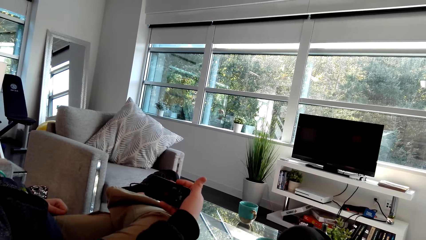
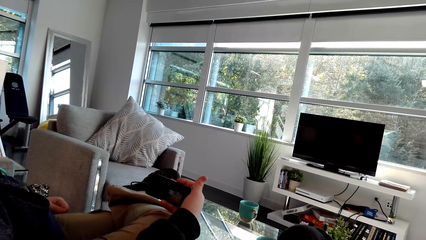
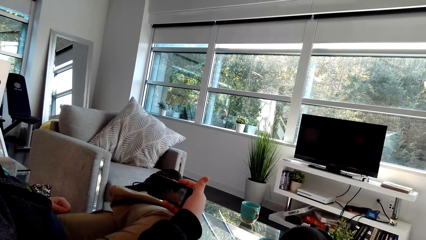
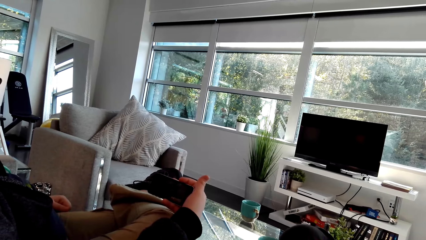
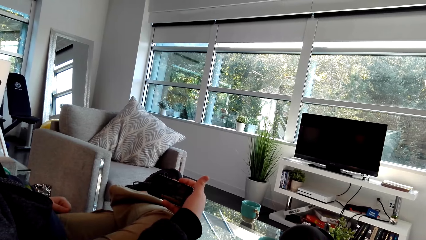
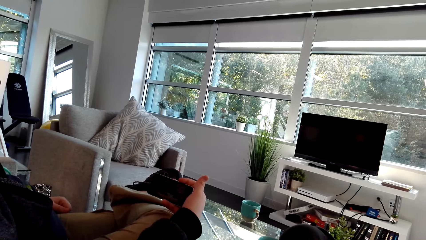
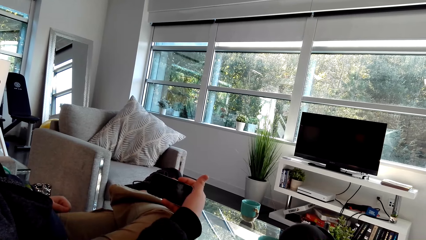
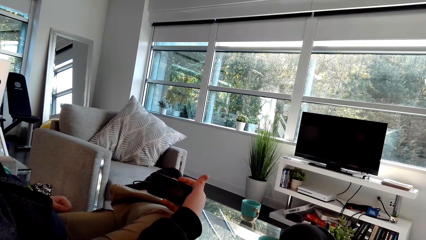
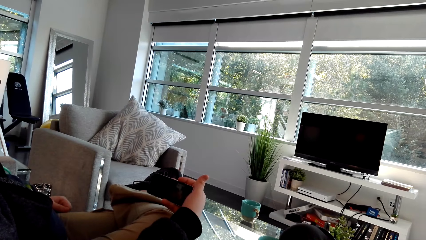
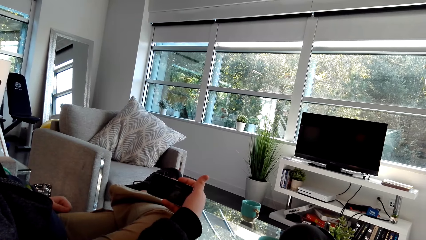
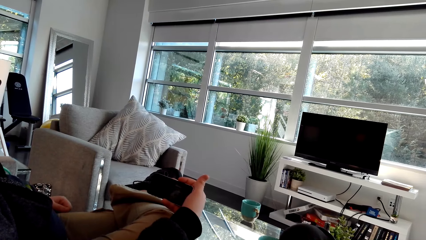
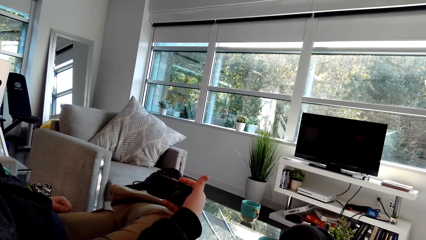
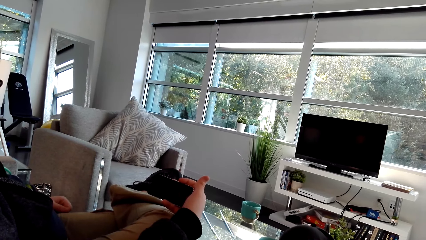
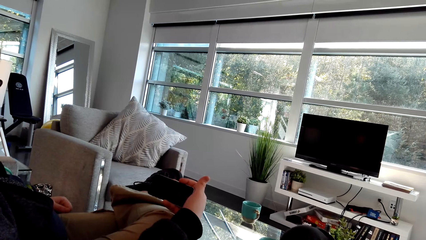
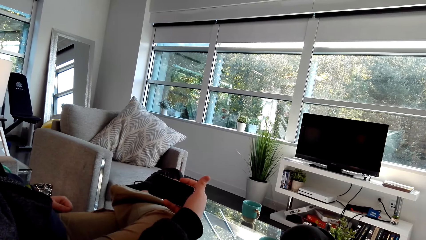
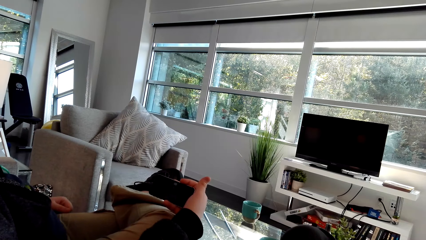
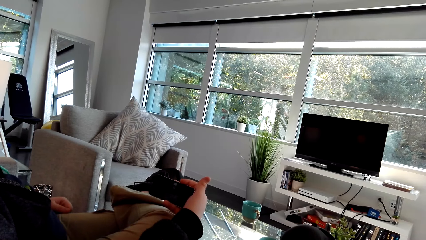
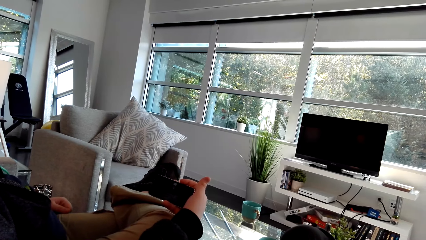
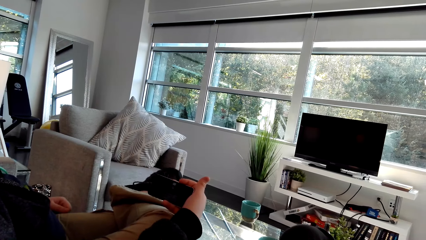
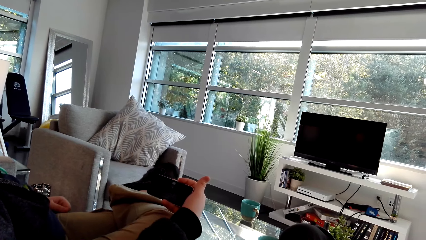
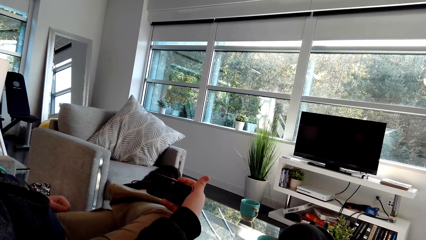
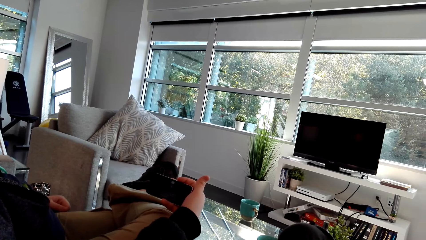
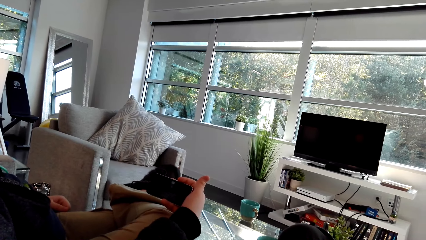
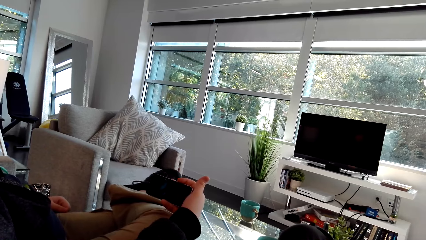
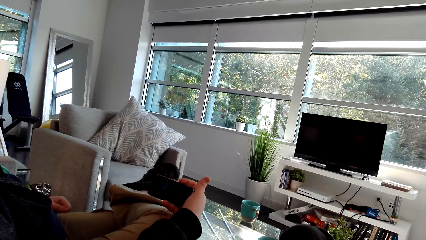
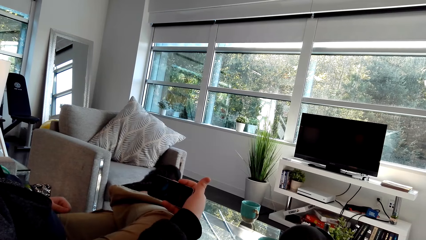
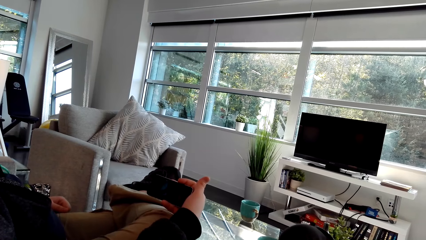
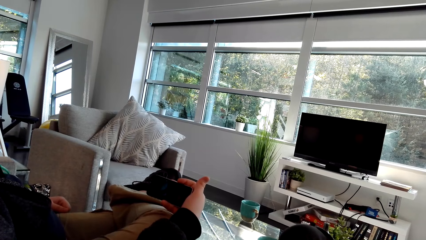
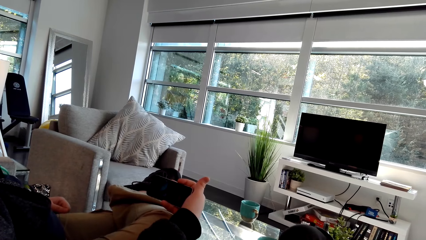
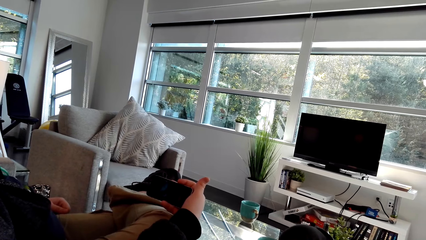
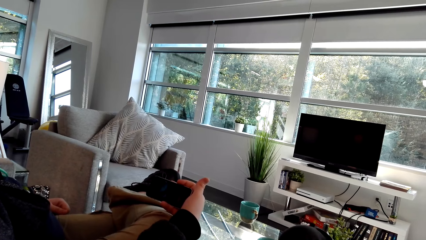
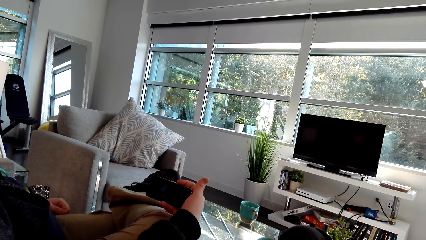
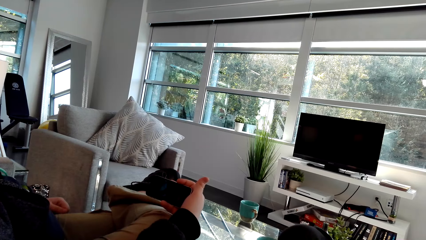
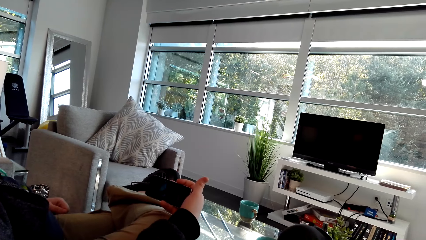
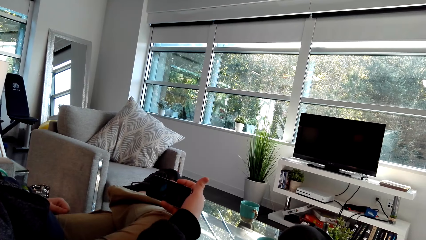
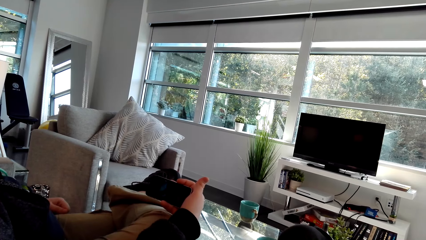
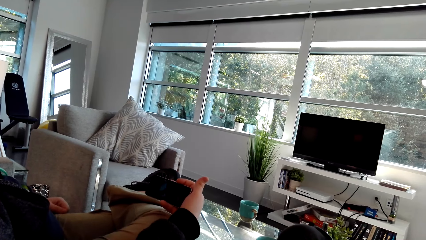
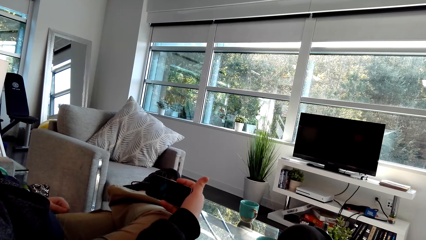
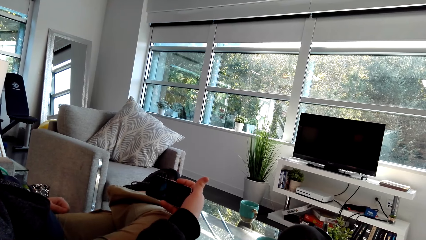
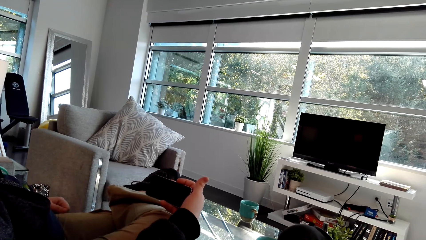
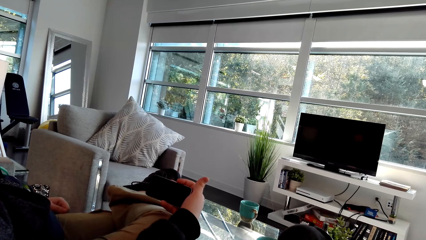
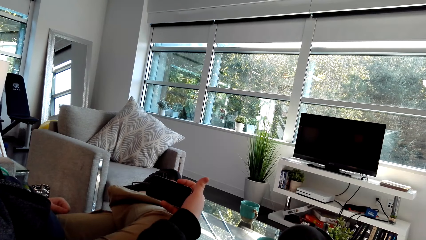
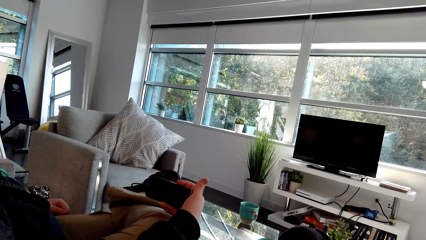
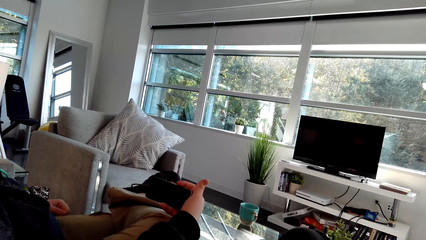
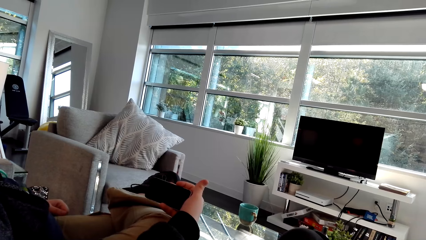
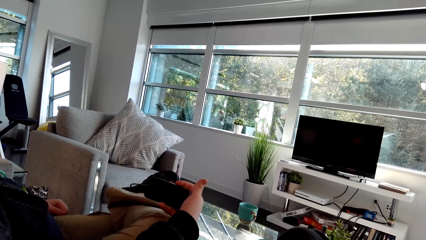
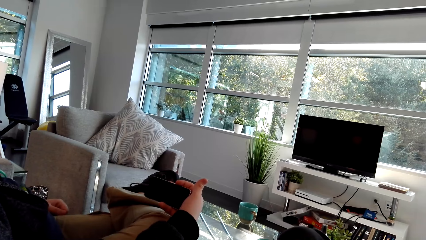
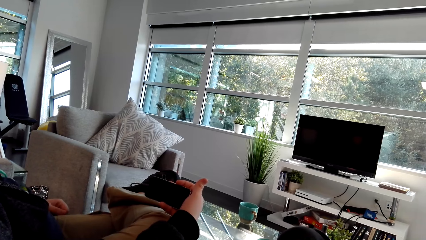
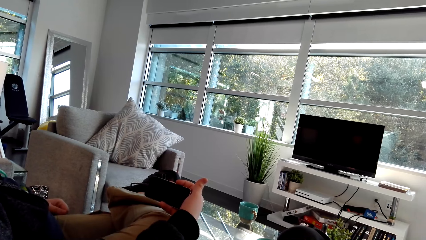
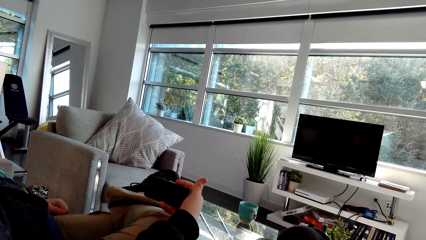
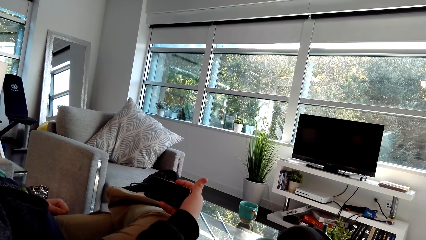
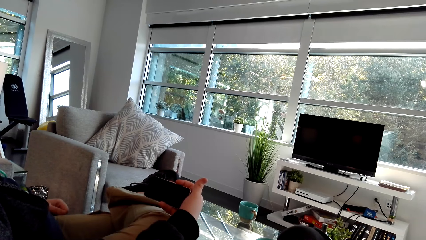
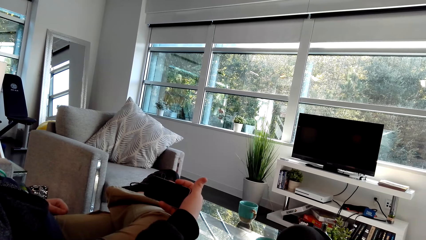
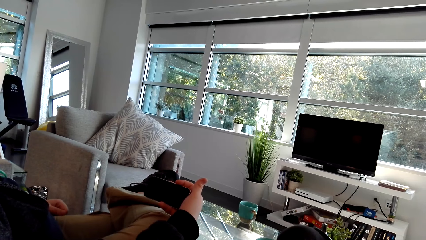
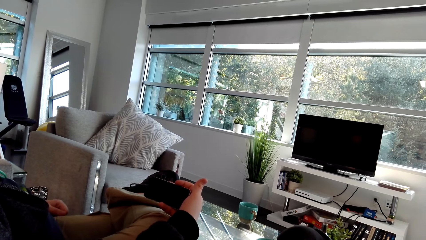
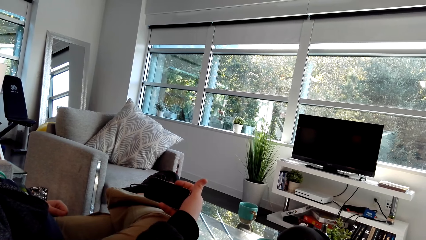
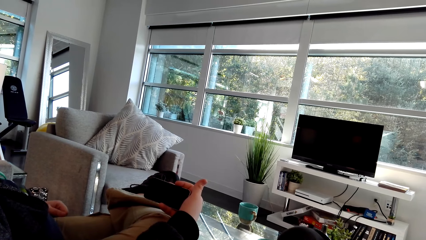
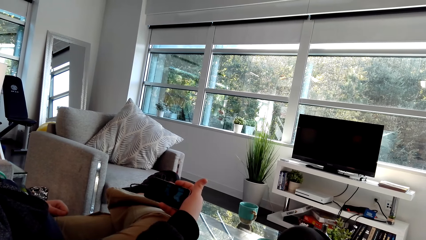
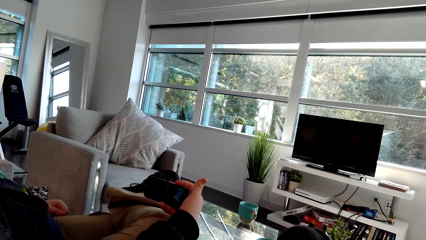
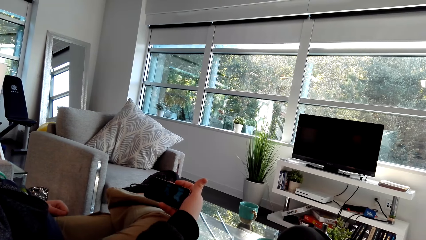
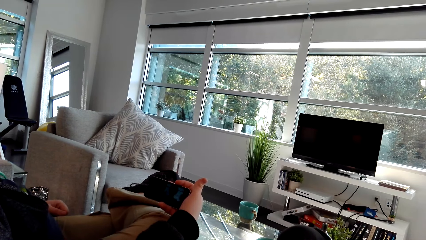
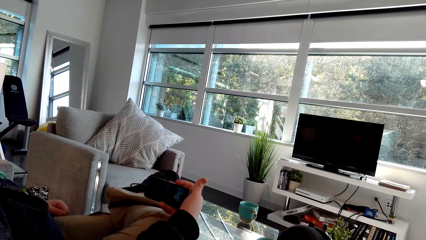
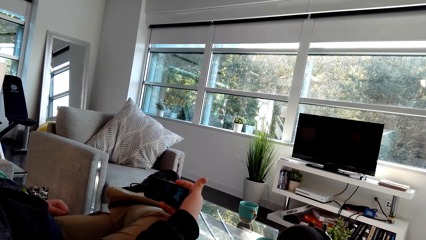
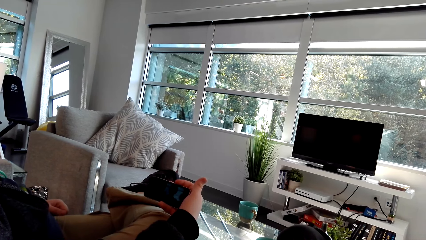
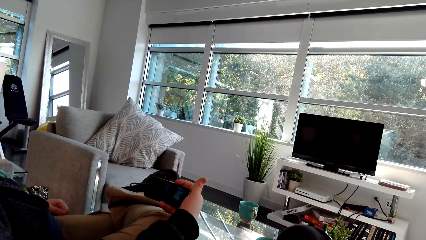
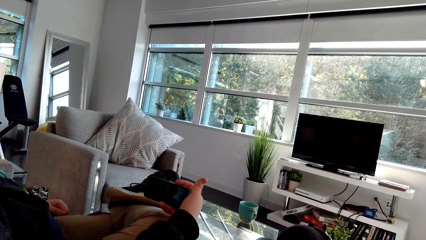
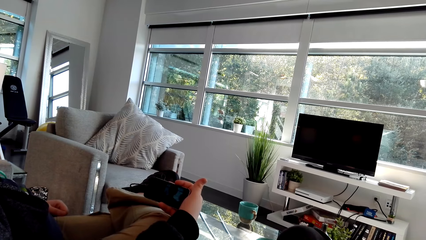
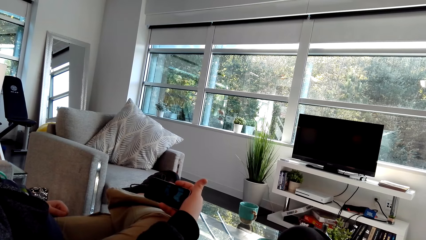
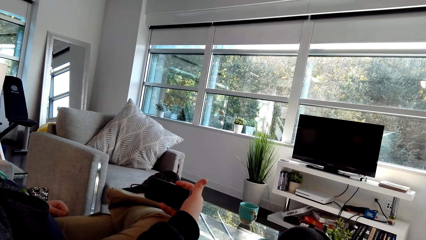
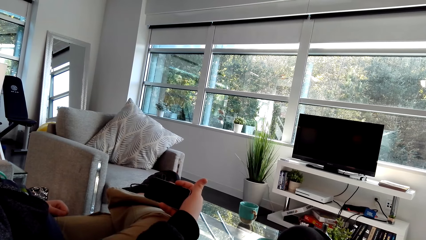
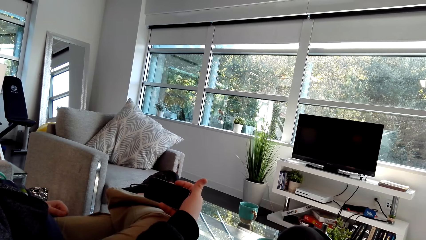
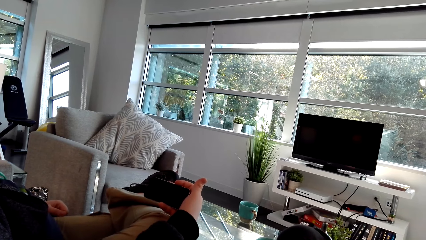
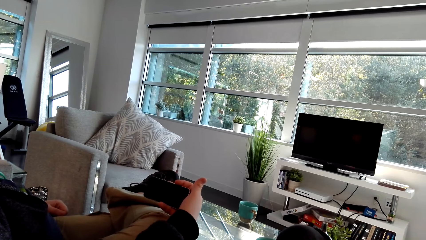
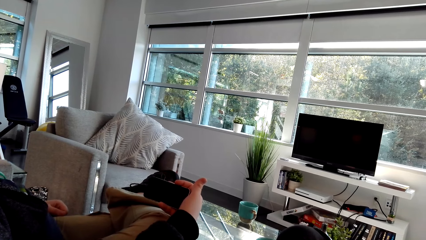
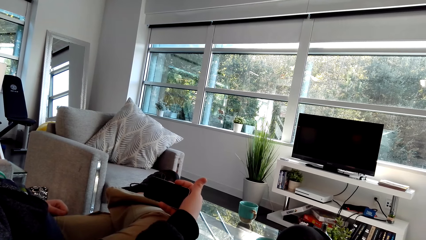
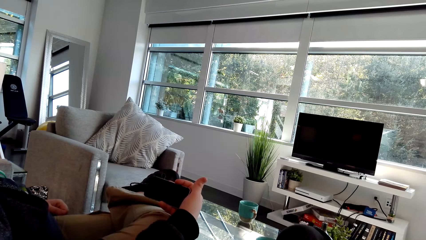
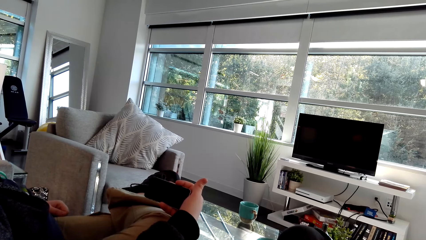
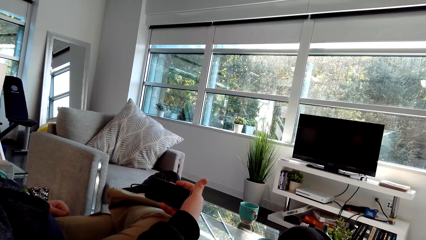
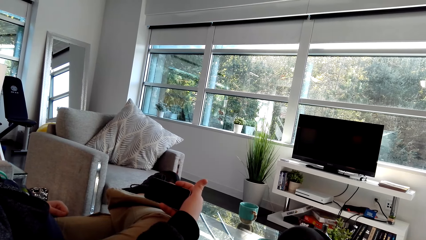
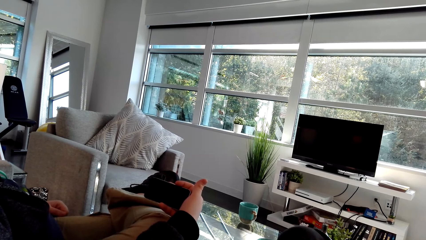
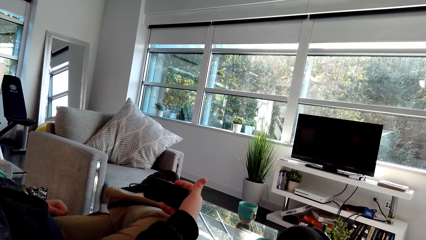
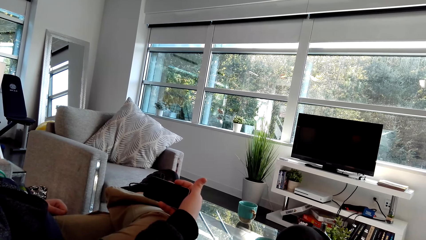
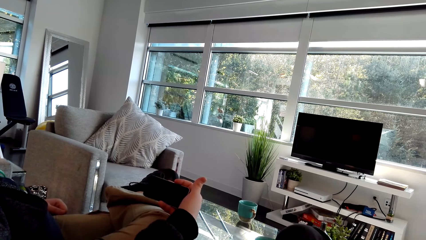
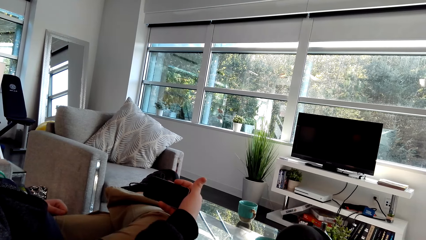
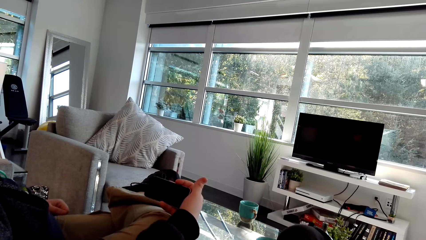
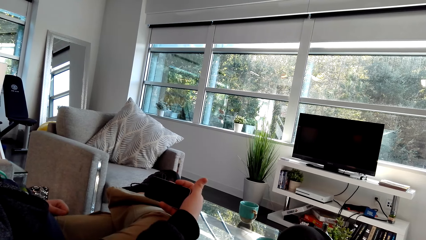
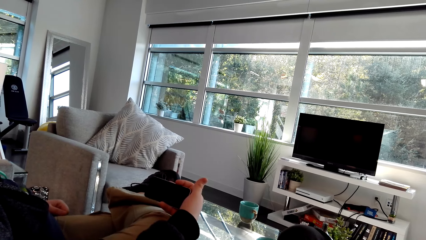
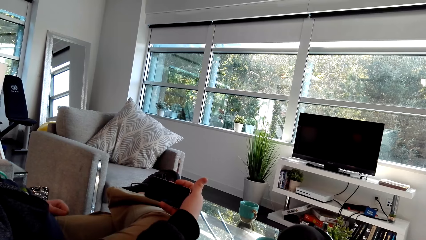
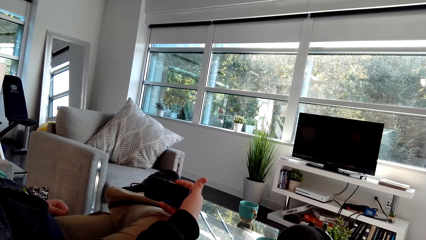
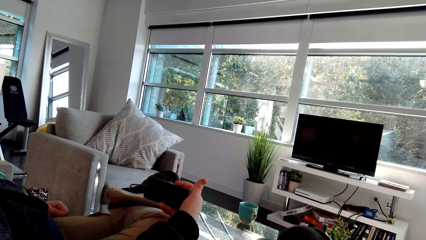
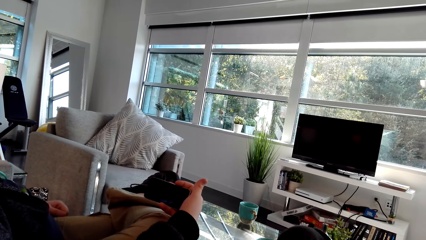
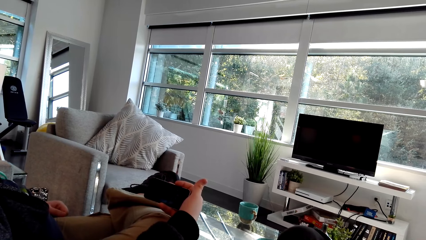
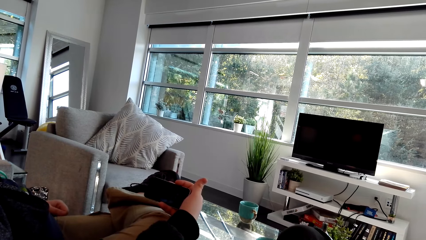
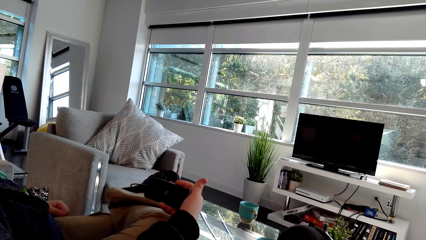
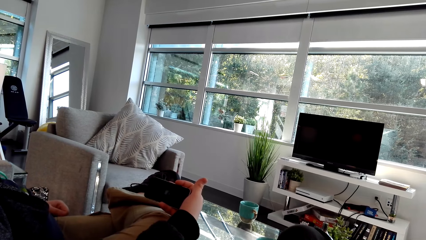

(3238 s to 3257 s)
A man watches the video. The man moves the leg.
